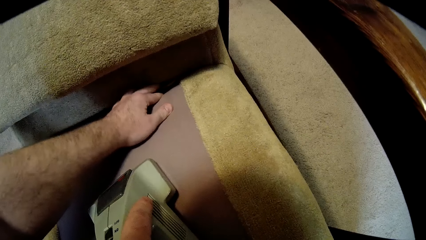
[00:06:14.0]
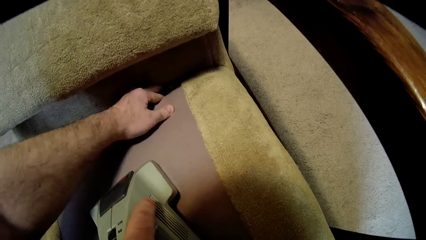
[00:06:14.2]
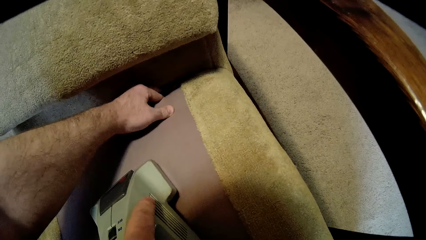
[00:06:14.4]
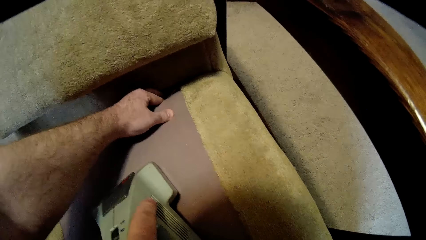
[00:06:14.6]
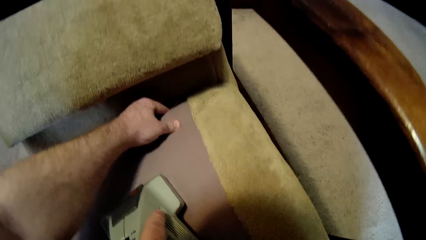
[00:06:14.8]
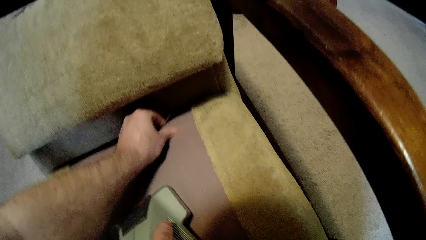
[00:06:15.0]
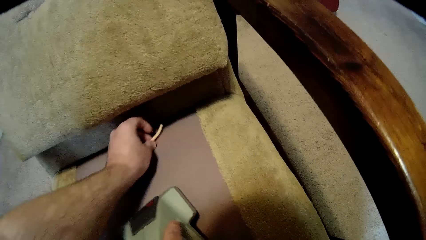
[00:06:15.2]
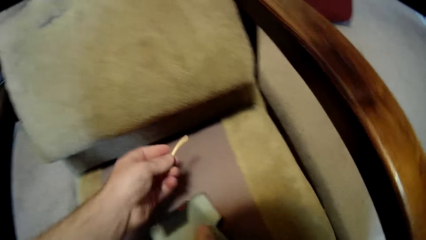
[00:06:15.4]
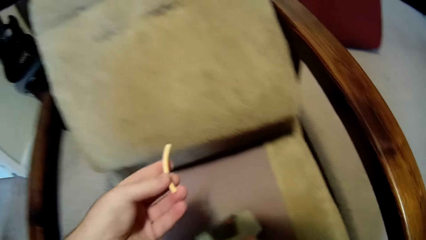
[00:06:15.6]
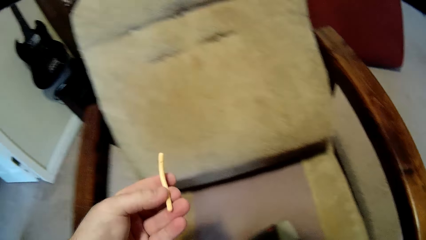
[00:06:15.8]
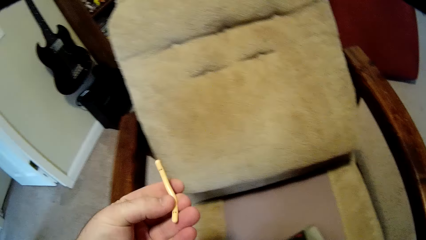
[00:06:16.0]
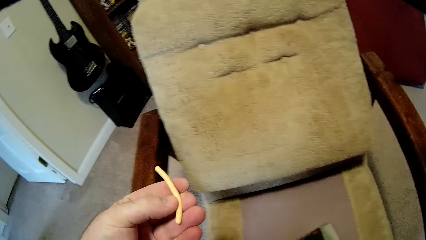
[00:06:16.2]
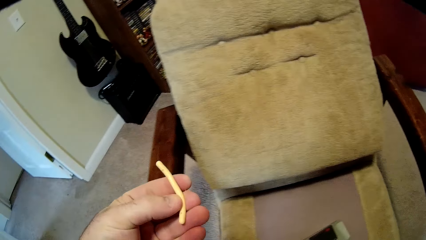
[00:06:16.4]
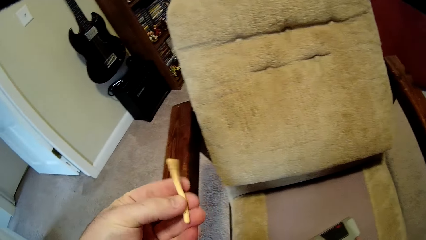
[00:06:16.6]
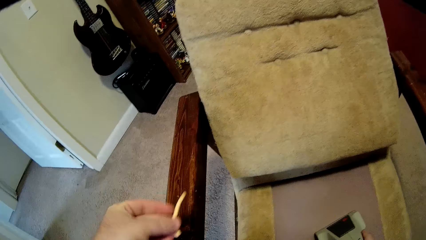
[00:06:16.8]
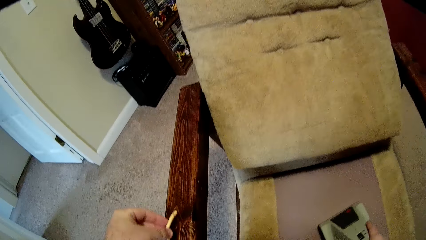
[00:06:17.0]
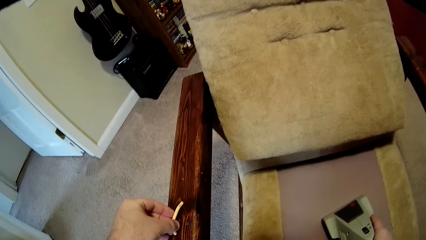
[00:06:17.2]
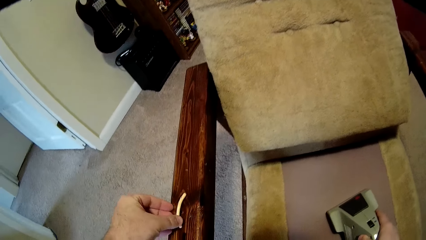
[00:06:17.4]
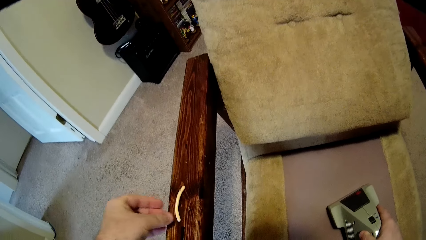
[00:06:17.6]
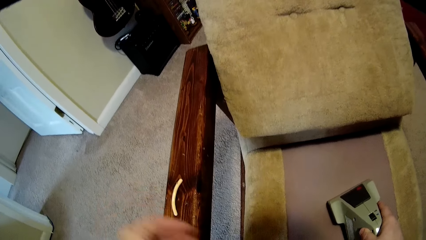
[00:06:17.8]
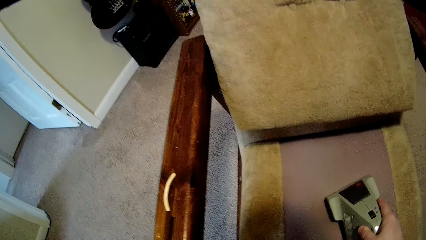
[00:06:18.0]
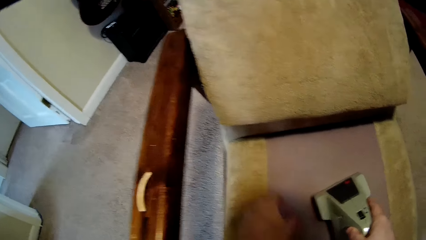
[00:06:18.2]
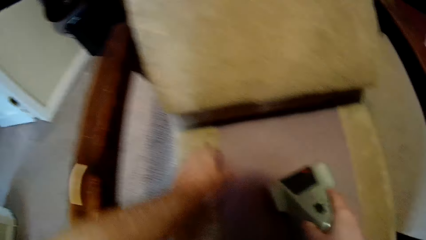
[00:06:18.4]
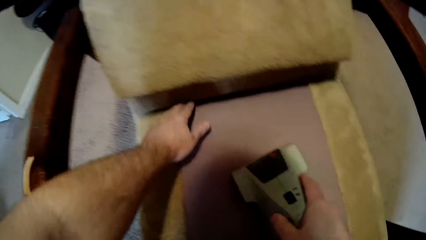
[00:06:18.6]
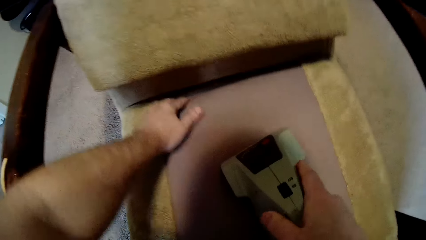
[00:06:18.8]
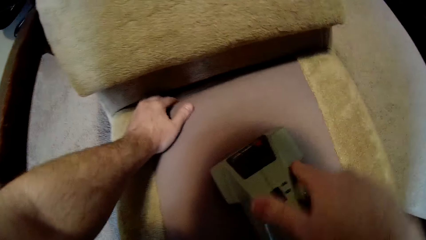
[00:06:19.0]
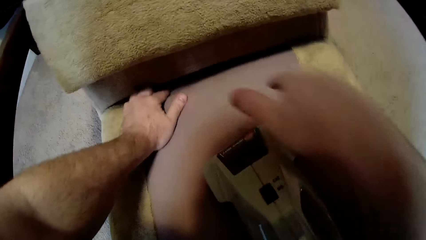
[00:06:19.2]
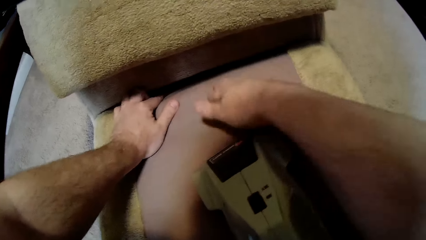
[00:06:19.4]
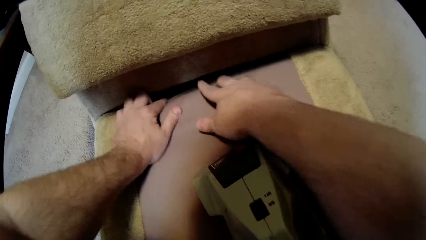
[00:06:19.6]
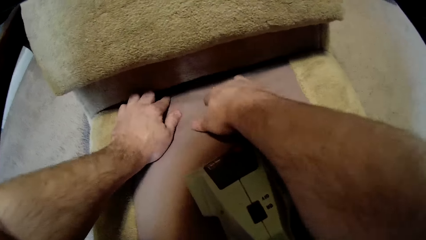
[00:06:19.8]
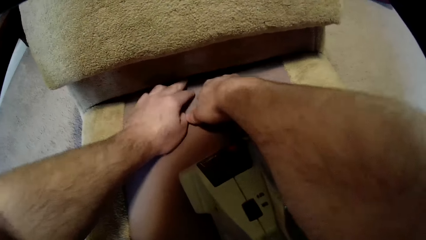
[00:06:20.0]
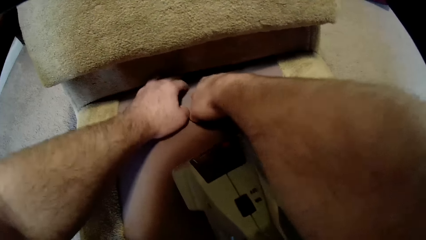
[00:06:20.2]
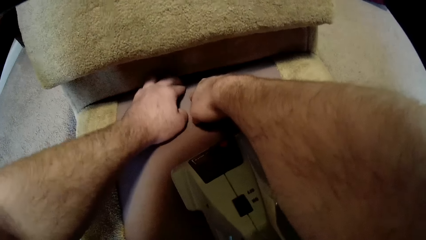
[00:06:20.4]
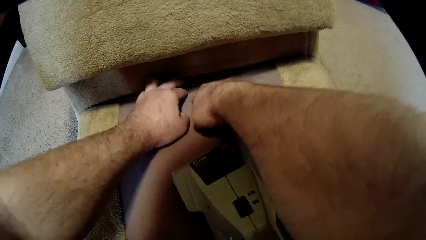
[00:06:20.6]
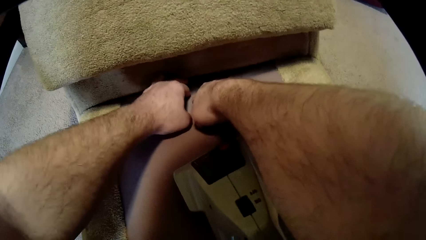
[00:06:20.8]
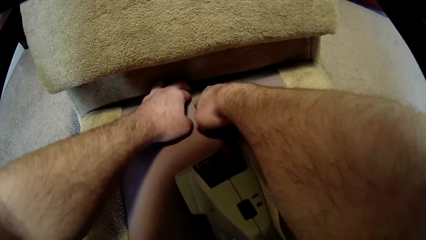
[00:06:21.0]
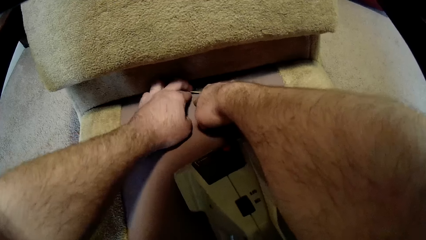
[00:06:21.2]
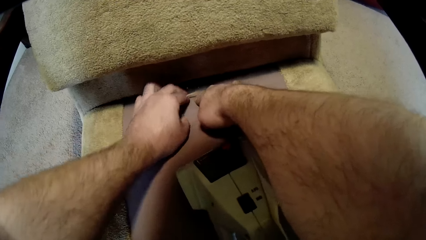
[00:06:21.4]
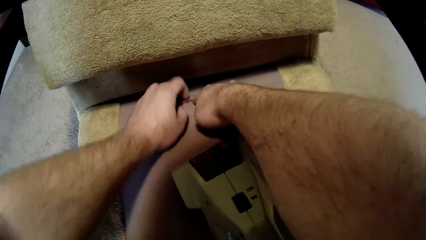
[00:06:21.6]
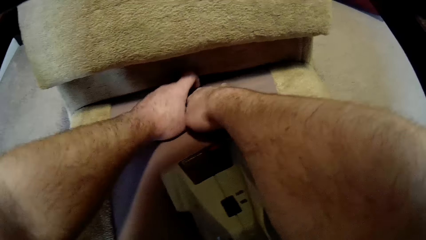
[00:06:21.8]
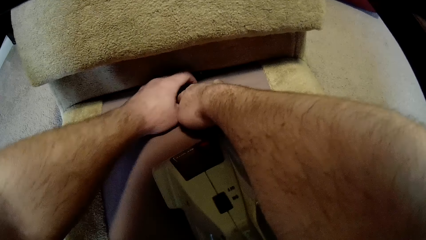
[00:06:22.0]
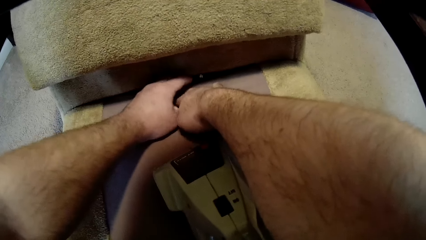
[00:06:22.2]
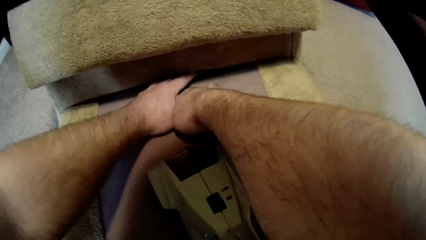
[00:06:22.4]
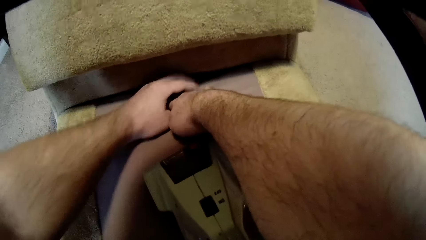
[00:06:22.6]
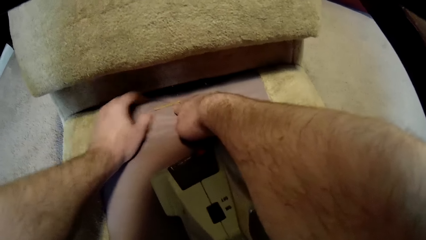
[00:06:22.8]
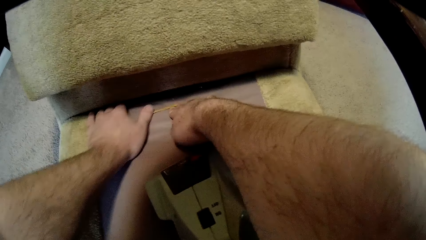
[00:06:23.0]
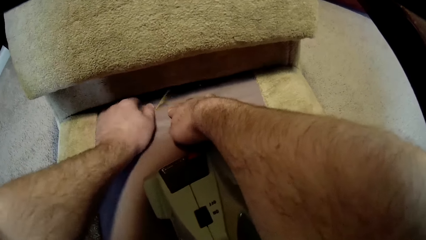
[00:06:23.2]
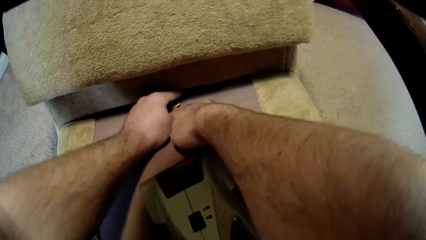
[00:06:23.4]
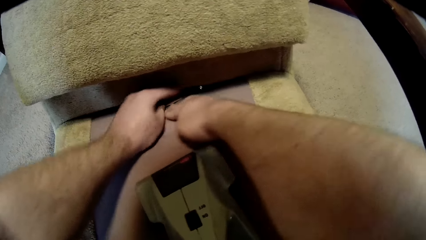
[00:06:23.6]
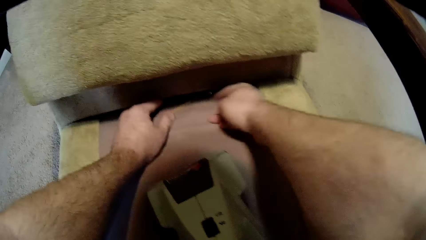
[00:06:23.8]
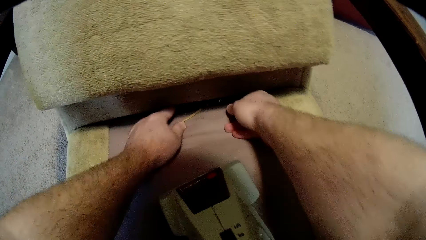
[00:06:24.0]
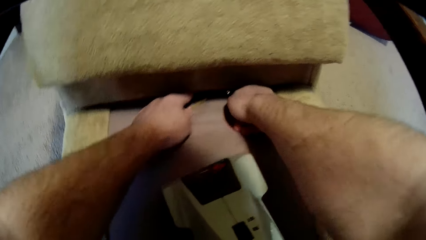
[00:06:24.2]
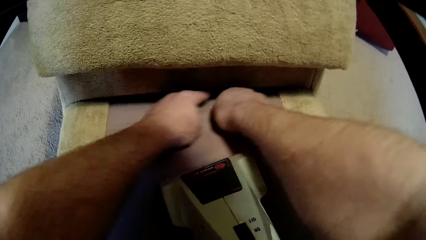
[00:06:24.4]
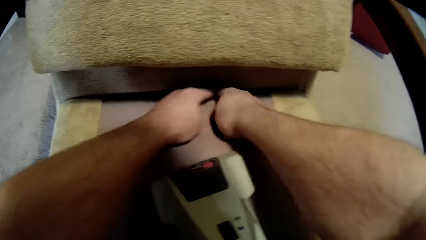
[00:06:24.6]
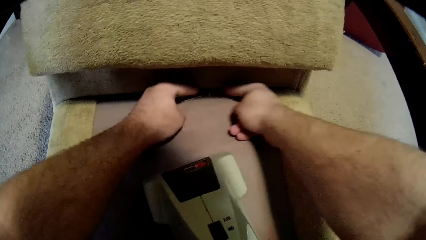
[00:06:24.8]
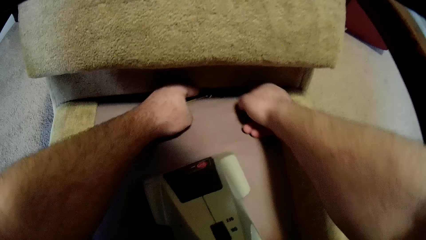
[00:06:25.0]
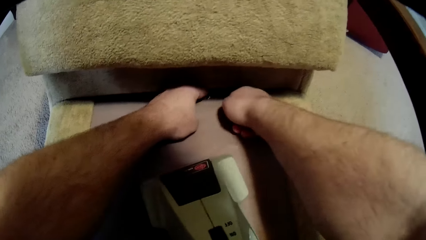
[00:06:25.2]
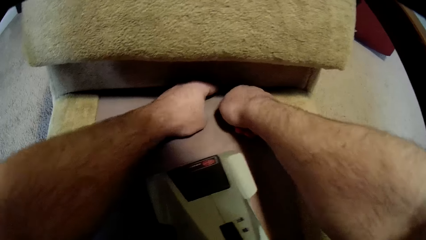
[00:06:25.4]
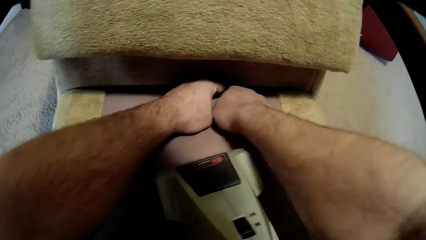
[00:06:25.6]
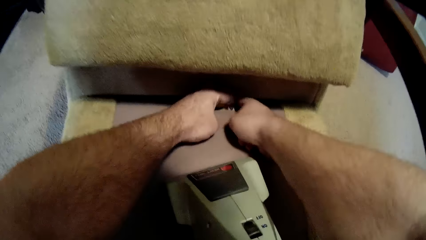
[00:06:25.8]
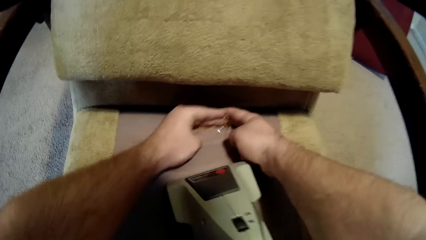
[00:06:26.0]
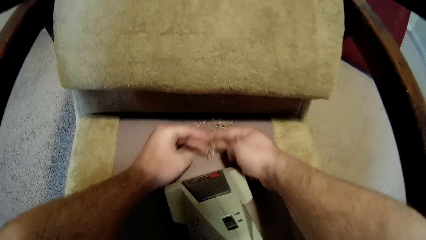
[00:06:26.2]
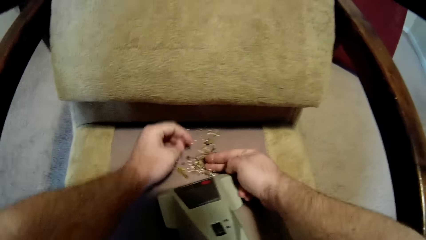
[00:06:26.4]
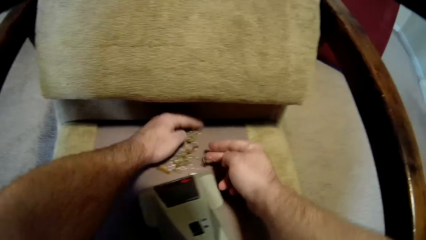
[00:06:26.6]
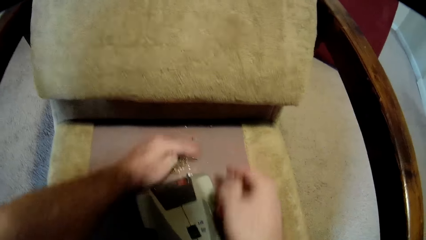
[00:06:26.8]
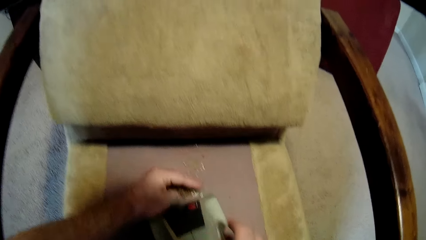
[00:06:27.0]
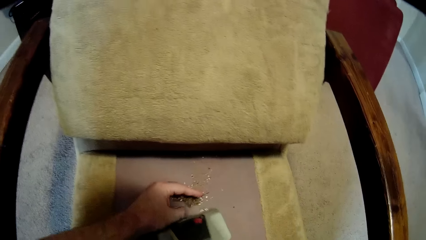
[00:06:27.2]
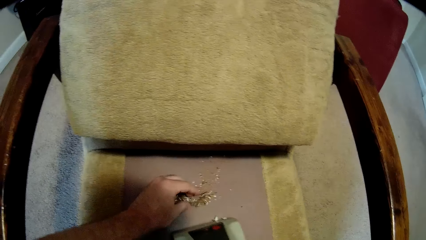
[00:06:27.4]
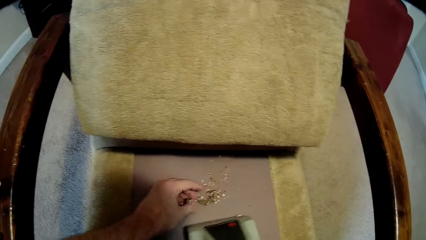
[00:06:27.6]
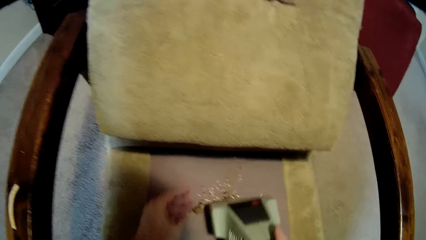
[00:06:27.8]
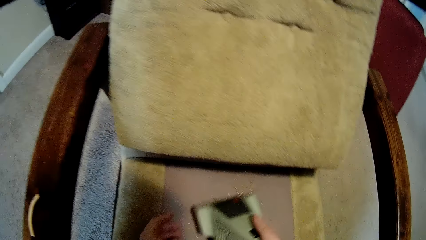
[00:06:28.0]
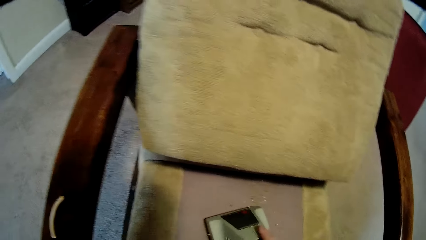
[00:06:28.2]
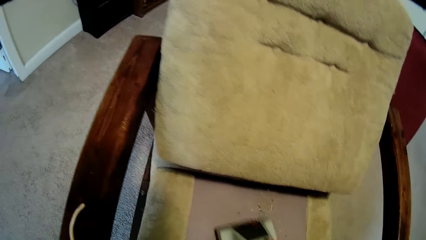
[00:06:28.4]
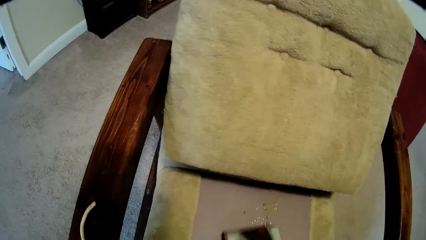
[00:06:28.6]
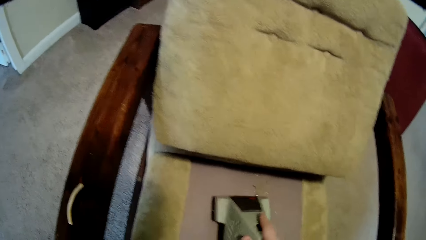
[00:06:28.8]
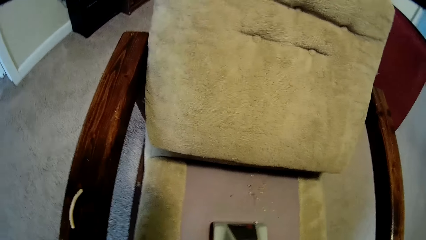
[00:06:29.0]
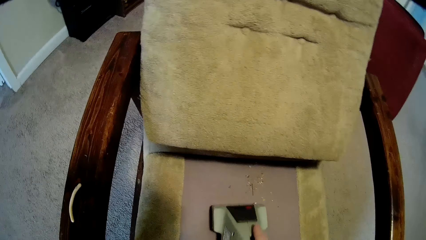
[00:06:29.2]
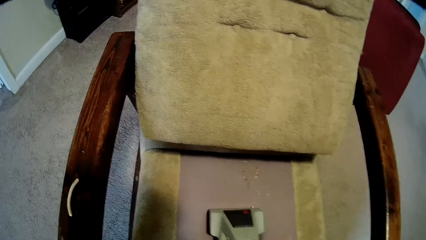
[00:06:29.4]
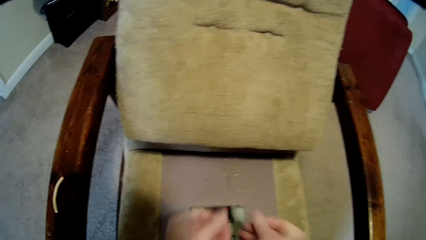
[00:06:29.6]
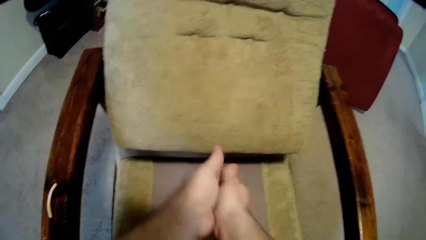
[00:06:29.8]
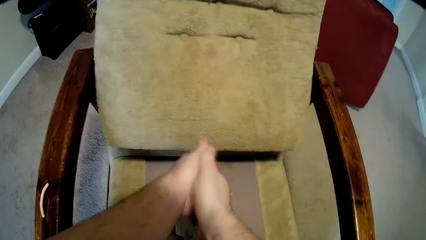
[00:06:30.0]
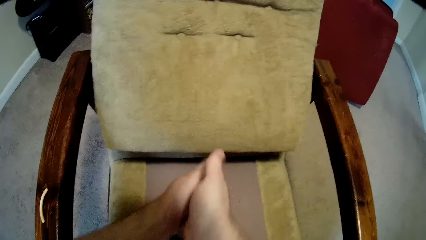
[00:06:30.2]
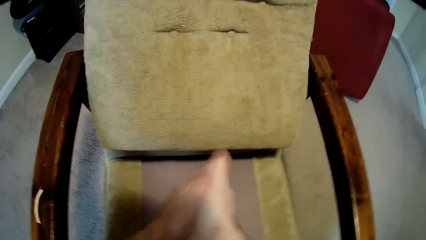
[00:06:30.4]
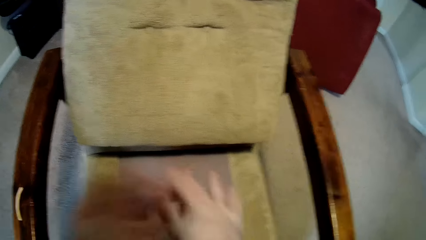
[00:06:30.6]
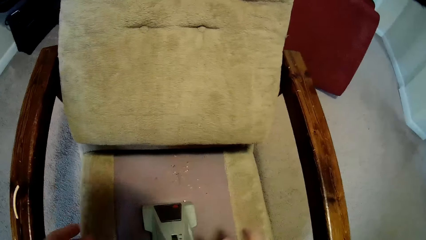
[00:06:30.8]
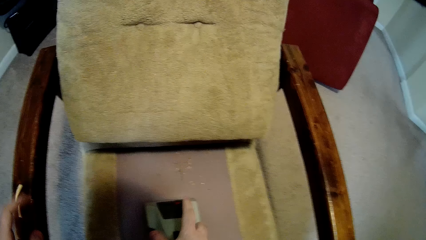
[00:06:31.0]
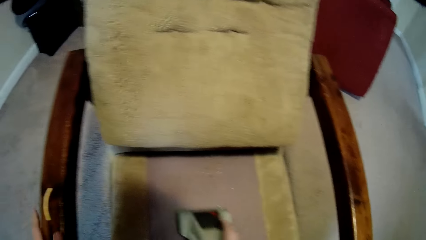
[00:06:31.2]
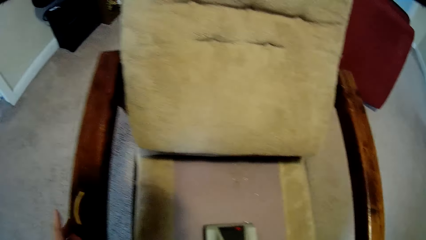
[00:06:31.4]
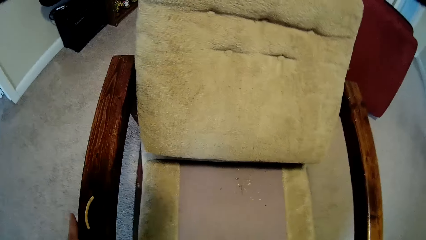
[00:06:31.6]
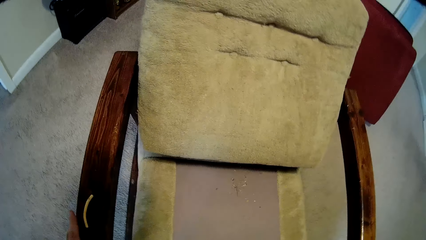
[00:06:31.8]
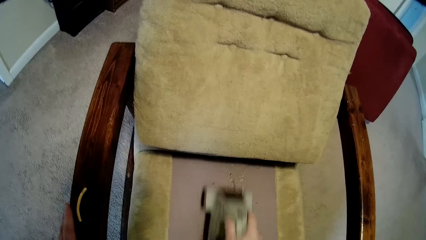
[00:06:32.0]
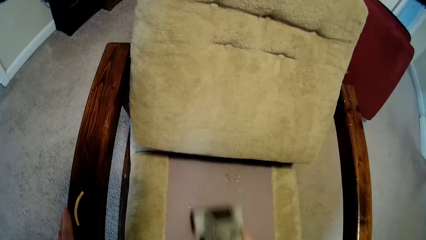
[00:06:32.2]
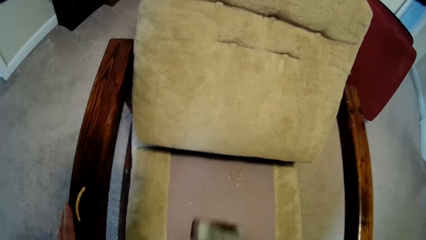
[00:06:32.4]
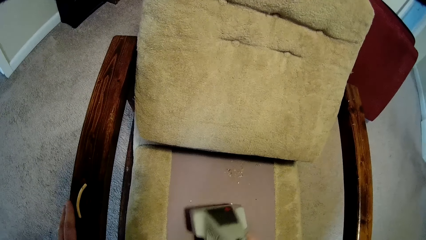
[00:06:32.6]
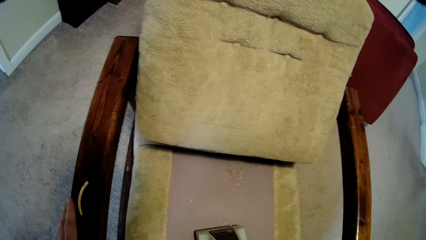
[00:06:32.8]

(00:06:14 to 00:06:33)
The camera wearer removes something from the chair. They remove dirt from the chair with the hands. They clean the chair.
